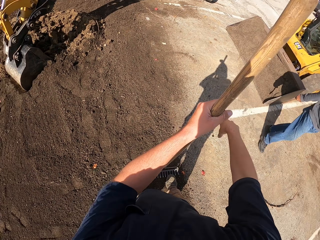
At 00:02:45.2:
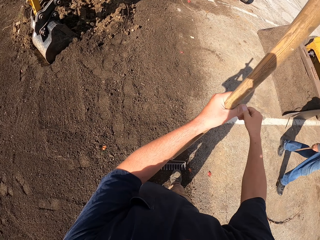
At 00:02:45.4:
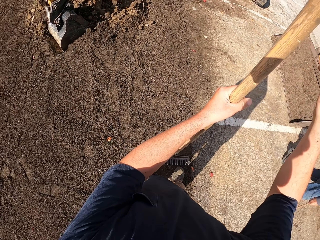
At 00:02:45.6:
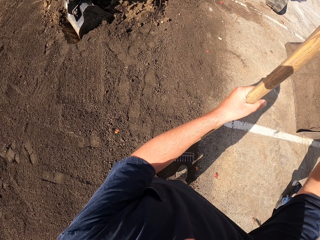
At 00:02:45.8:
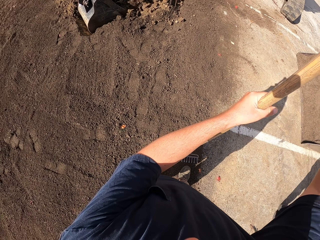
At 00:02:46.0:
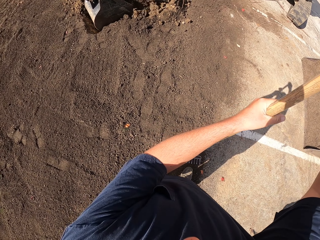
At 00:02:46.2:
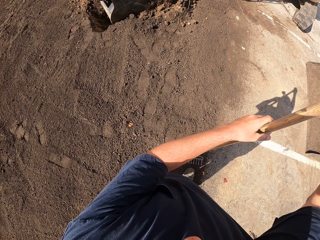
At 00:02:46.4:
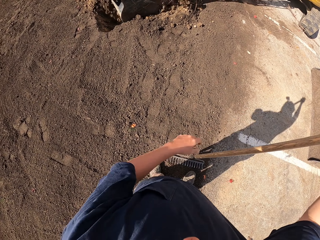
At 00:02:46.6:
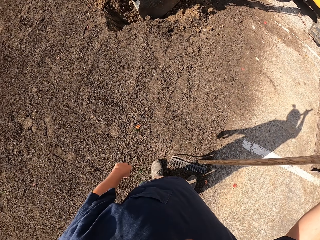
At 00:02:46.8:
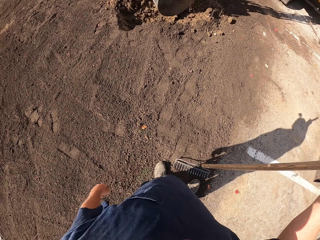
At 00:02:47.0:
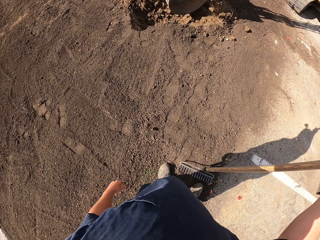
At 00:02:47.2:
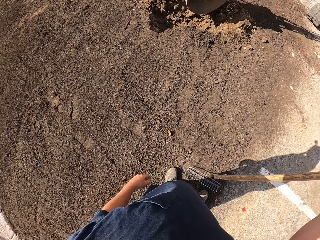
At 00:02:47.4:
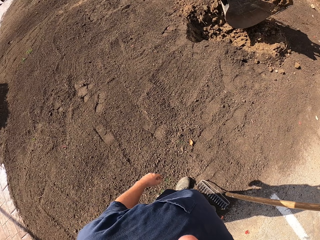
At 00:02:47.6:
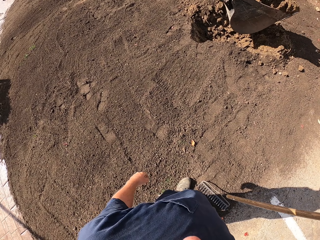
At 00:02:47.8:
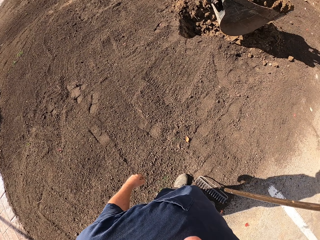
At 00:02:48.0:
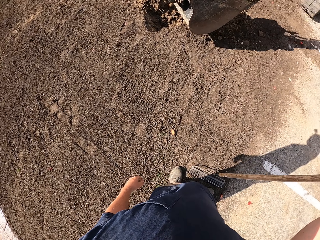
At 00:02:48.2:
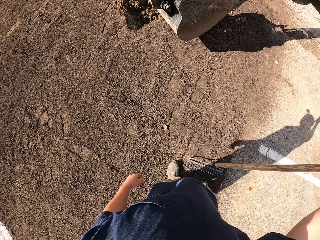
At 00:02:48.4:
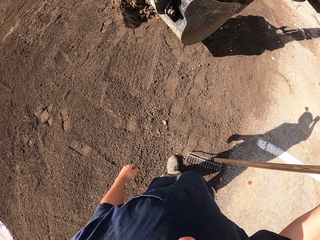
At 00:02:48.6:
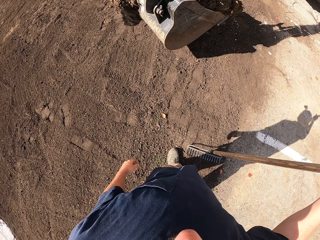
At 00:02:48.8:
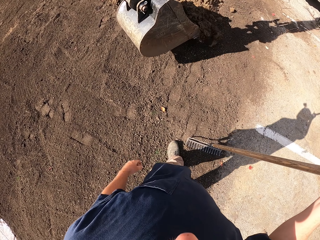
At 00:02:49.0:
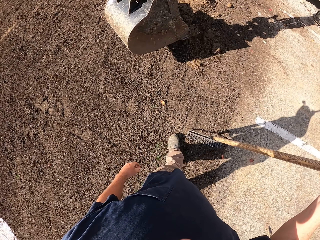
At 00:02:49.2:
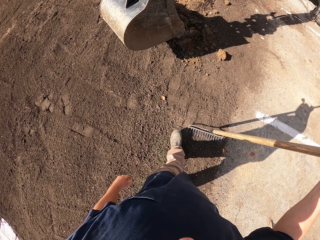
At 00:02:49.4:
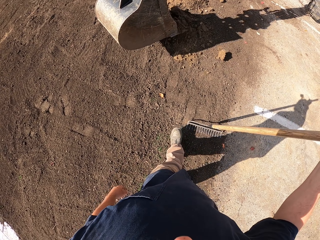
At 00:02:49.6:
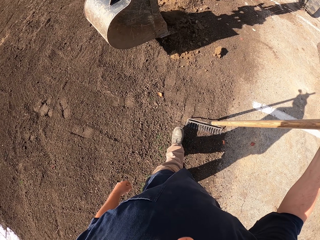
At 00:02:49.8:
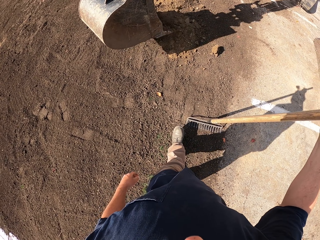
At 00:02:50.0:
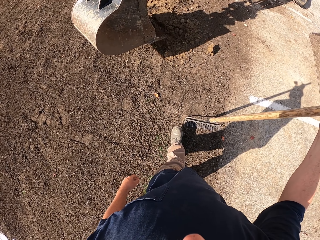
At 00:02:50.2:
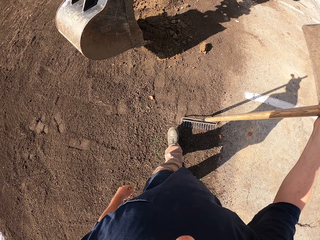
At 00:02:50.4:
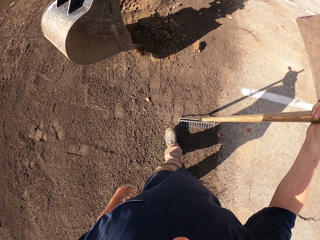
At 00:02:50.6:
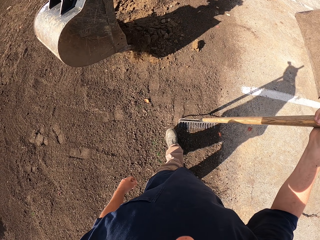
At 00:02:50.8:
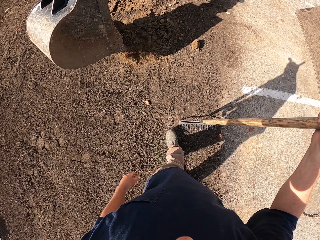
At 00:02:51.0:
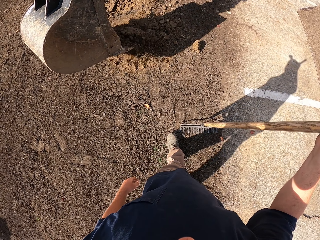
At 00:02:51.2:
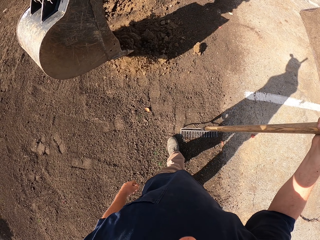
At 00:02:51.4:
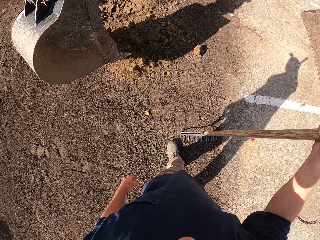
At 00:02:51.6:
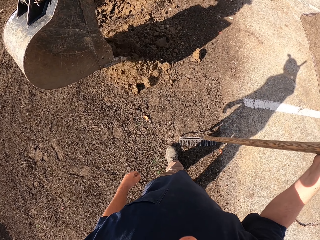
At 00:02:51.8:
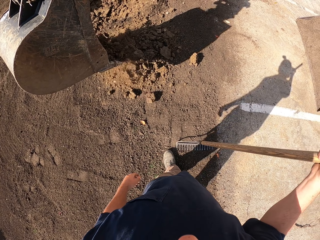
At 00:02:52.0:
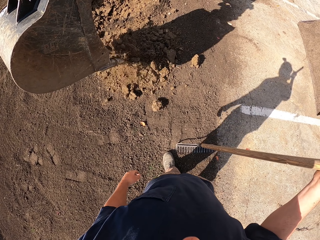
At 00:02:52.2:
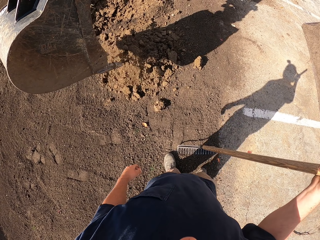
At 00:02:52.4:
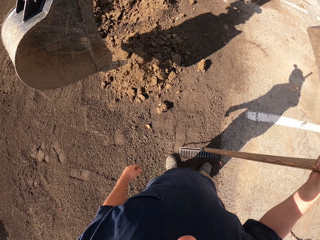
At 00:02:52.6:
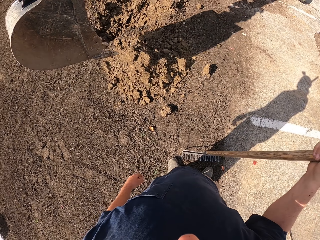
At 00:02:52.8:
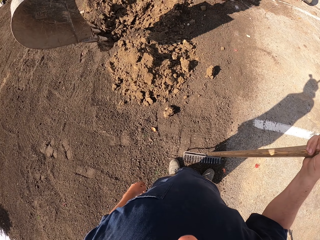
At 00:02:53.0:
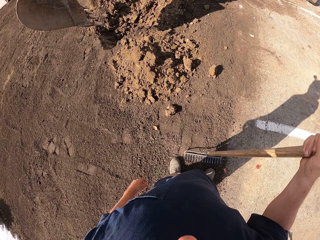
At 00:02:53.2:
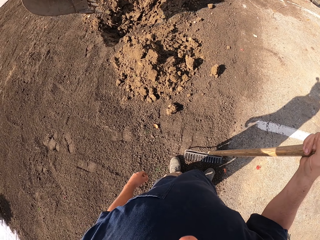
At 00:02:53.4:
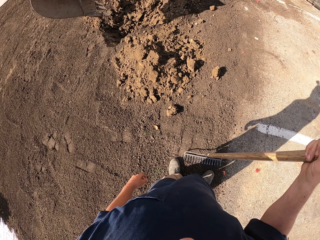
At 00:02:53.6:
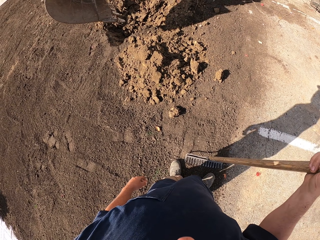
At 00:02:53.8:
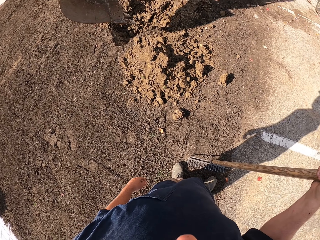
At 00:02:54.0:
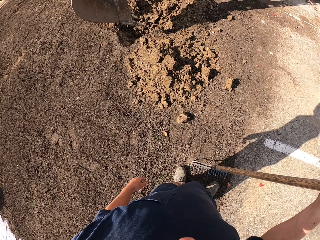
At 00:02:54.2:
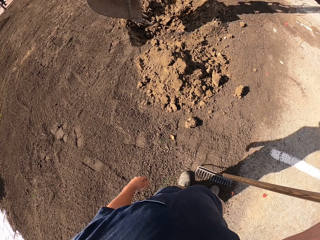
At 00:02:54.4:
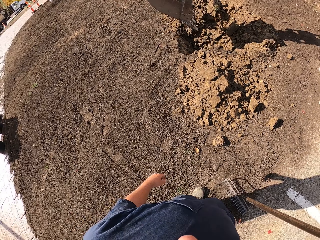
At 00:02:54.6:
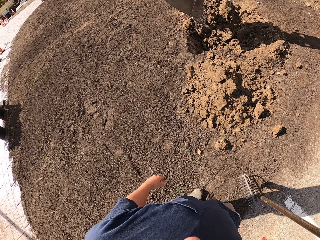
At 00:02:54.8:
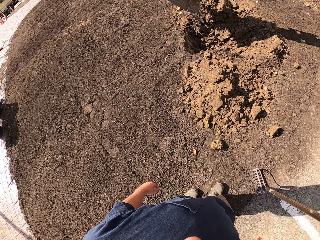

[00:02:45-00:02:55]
A person walks around. The camera wearer walks.

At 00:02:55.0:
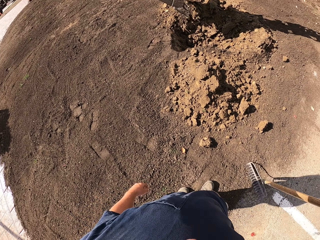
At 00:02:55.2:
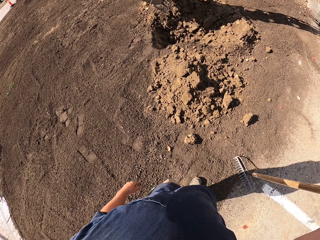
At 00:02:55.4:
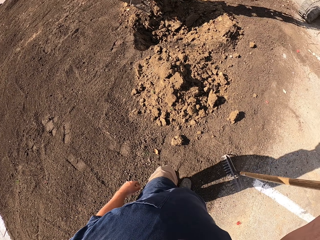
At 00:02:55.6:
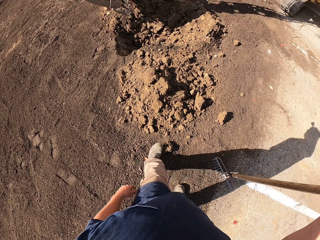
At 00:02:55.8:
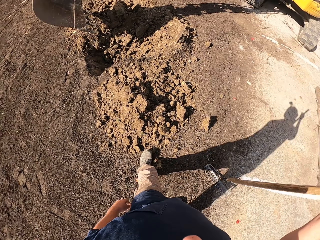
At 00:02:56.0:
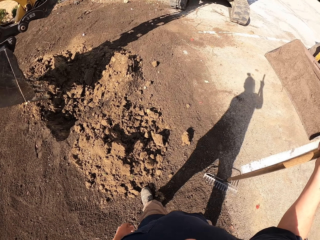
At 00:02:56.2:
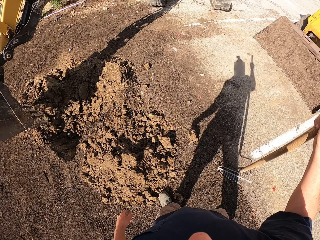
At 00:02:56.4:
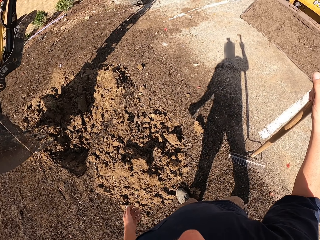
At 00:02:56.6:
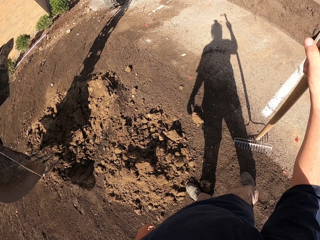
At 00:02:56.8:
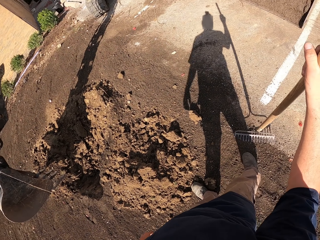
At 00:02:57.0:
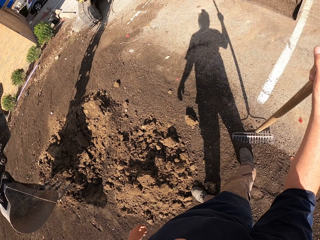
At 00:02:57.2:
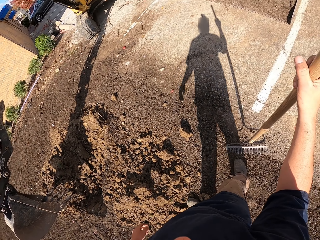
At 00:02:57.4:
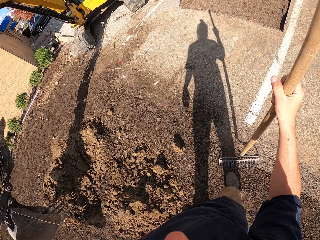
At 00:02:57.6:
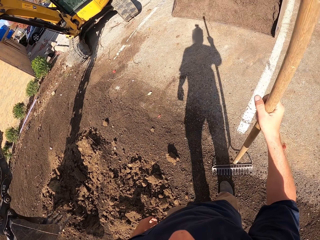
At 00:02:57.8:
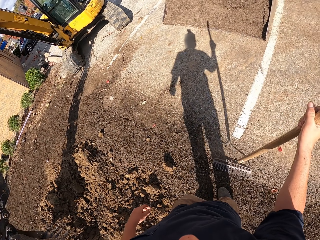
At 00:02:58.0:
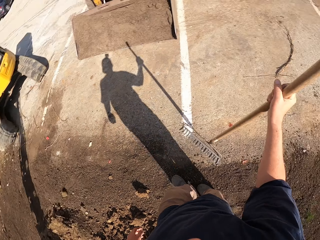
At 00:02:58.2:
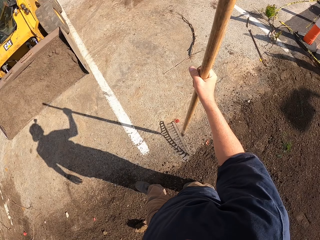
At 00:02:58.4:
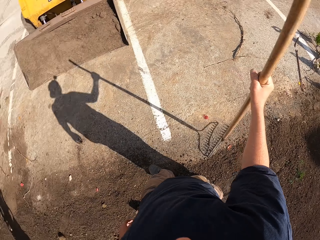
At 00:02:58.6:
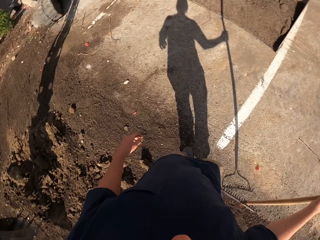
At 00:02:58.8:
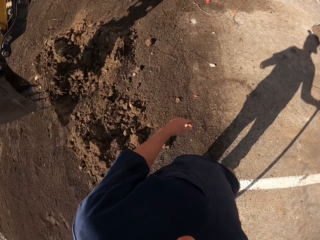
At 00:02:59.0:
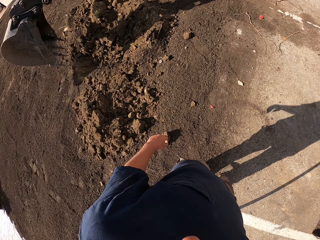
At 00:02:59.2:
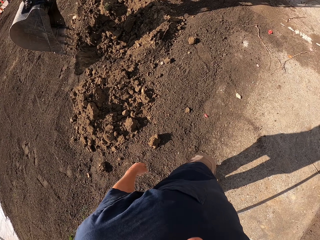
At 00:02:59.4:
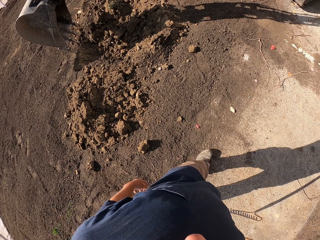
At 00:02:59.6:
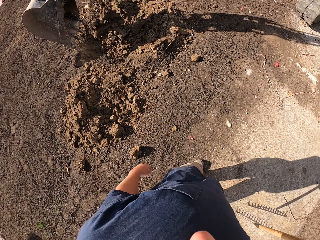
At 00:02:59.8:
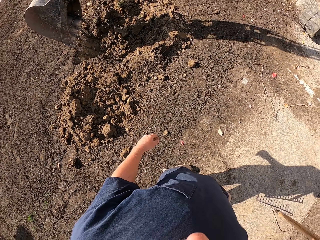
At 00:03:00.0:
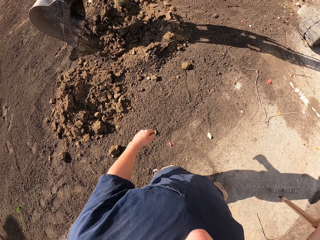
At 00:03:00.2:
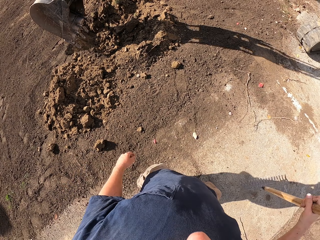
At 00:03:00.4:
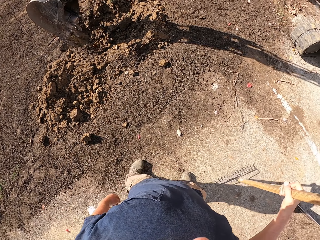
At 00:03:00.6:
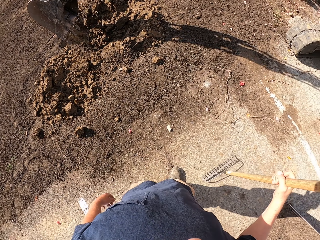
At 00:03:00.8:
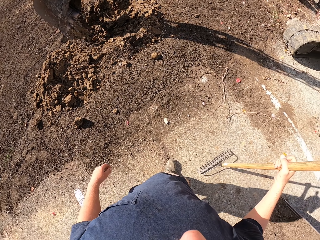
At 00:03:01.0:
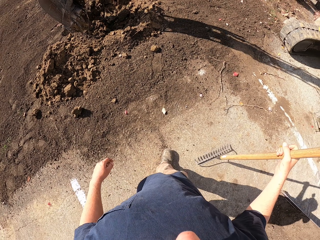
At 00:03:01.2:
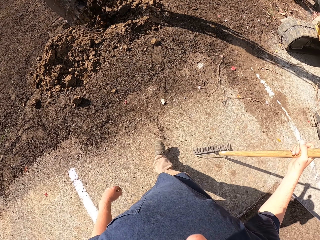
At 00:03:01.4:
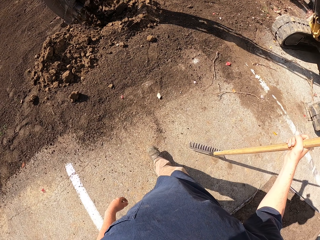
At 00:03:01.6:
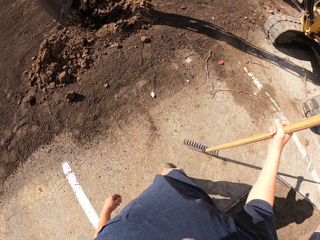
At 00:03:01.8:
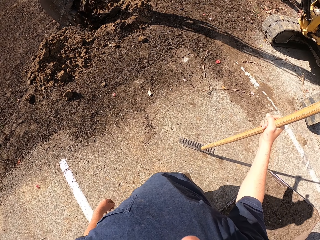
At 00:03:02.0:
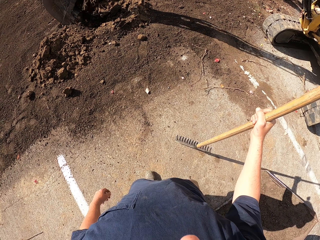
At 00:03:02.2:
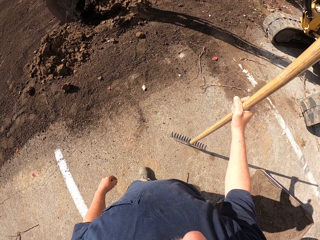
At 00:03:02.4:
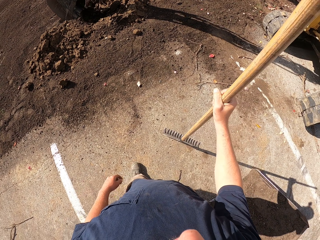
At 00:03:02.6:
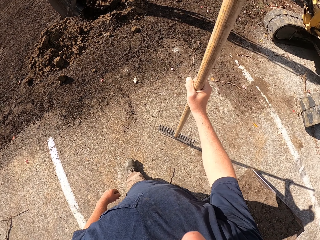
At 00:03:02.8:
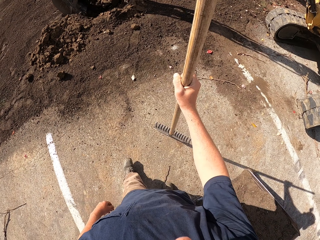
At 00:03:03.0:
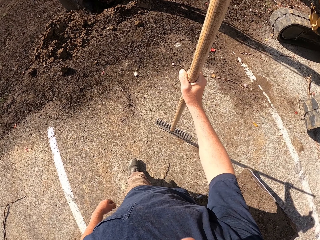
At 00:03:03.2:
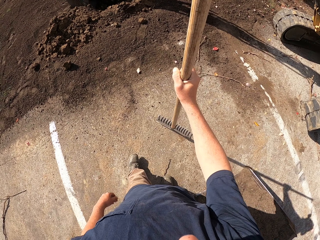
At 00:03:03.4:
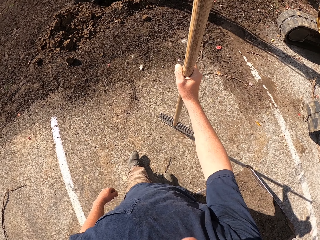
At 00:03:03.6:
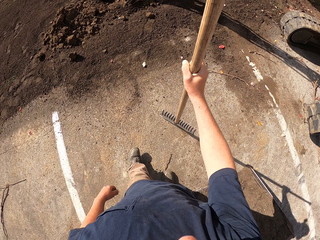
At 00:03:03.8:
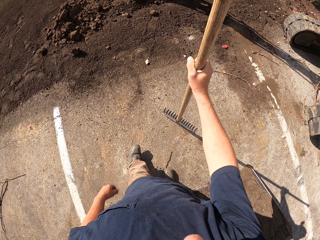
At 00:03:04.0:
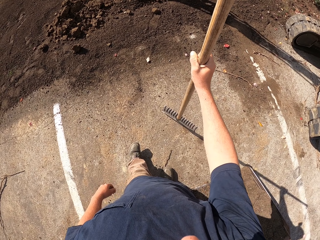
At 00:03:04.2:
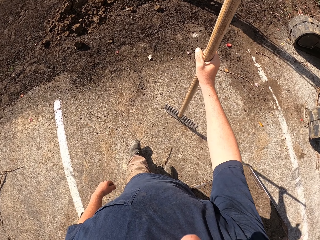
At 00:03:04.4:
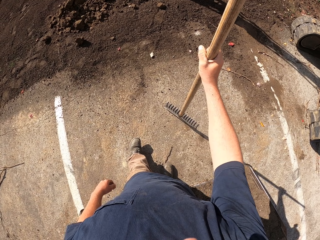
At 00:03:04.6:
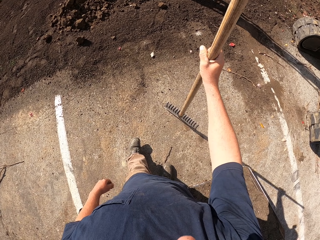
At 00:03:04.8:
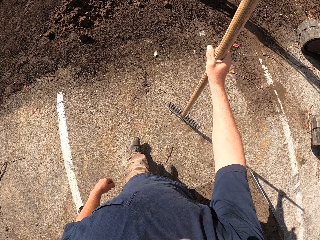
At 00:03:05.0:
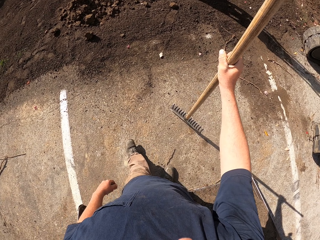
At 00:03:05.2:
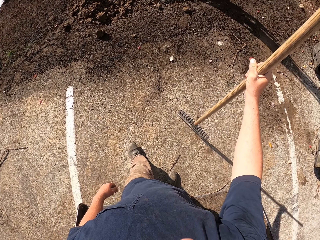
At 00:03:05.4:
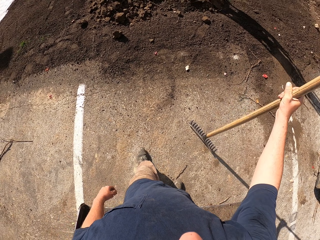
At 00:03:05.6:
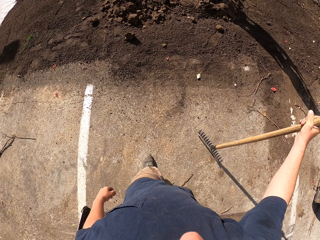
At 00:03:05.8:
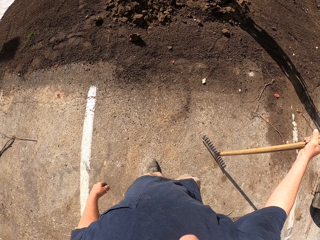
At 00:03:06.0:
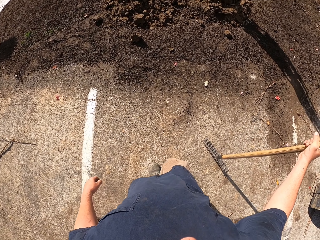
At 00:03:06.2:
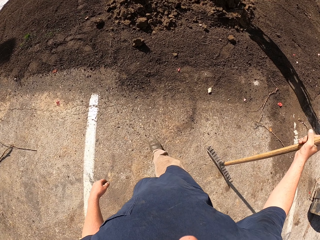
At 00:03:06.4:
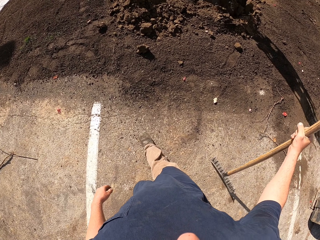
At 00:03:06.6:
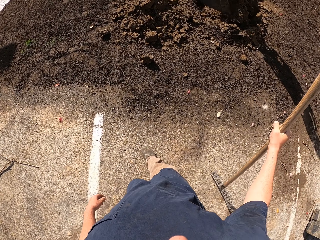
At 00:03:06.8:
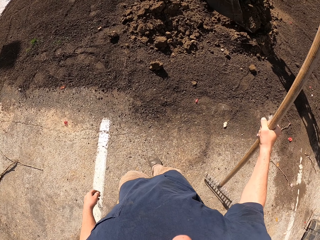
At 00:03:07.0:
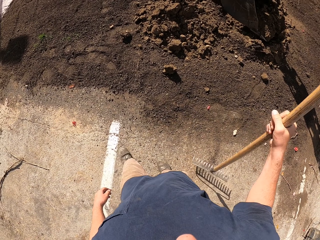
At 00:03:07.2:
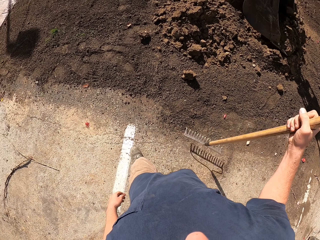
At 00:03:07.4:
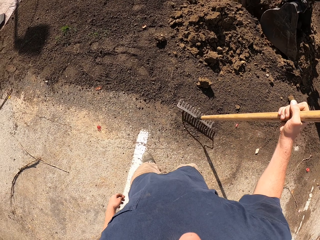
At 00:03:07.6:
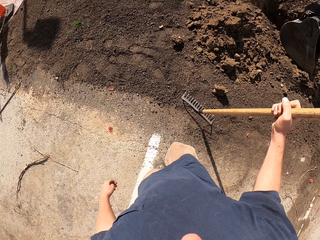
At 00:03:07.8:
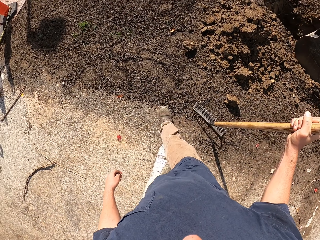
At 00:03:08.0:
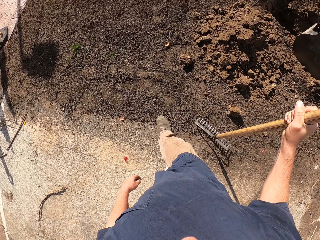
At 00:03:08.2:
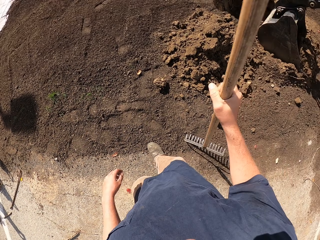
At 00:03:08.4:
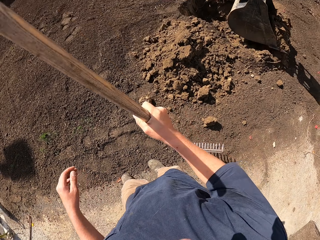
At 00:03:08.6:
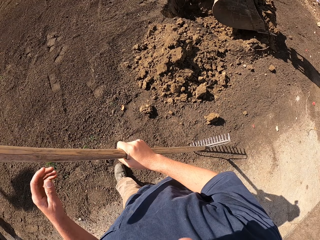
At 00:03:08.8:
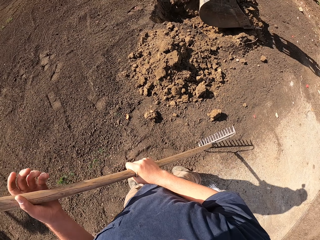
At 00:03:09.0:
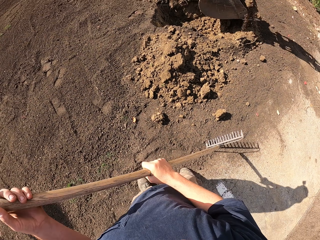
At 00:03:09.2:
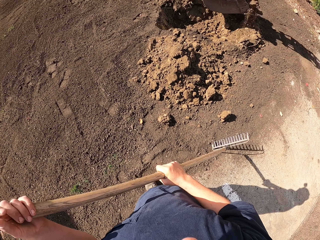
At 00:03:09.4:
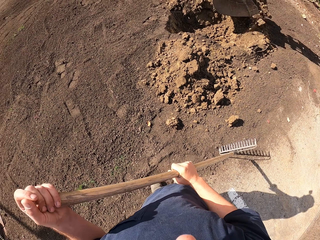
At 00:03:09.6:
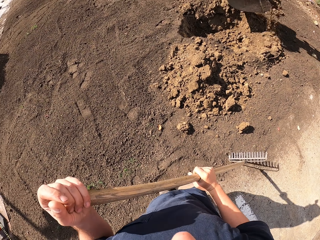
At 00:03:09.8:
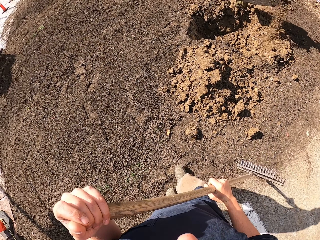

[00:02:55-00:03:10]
The camera wearer looks around. They walk around. They look on. They move around.
